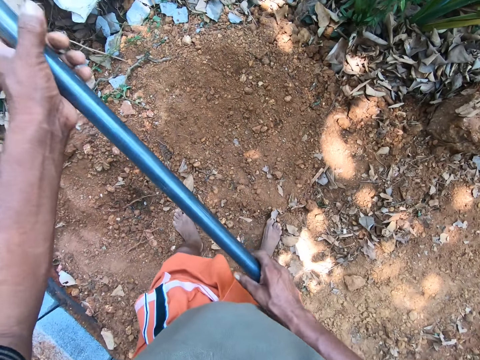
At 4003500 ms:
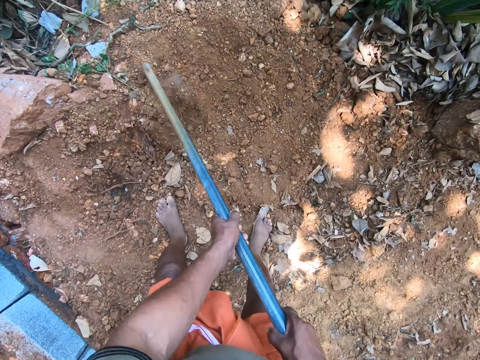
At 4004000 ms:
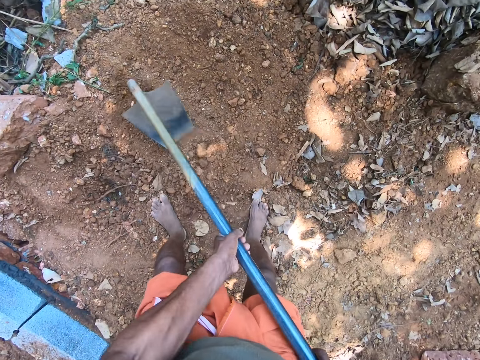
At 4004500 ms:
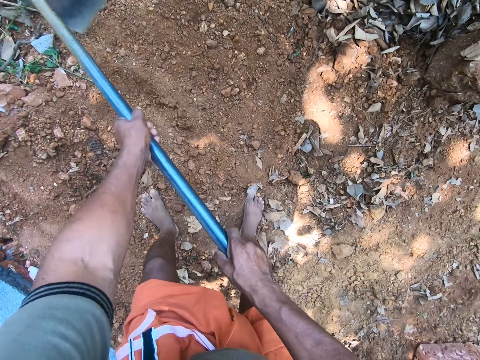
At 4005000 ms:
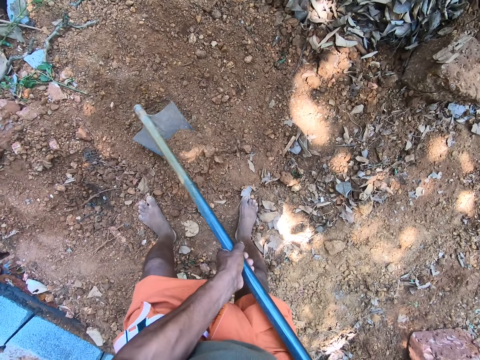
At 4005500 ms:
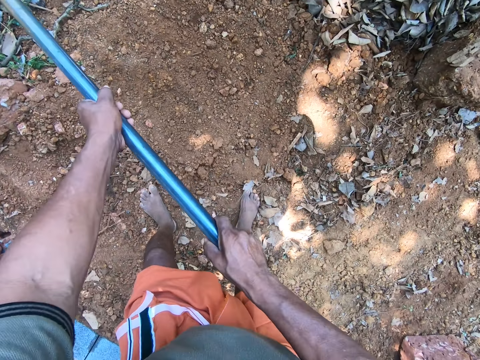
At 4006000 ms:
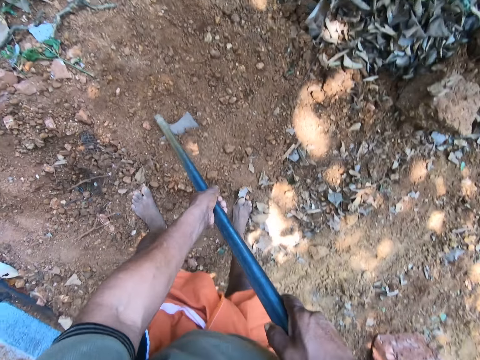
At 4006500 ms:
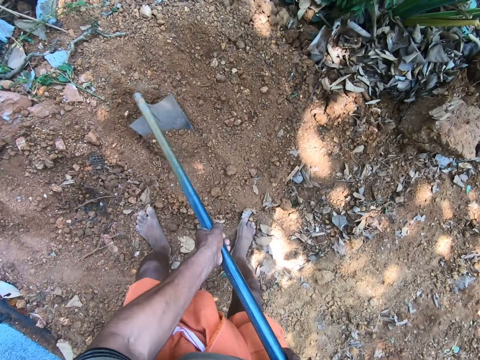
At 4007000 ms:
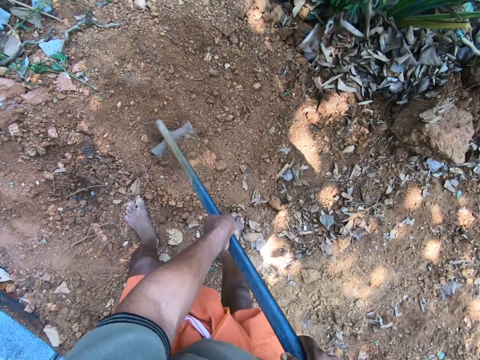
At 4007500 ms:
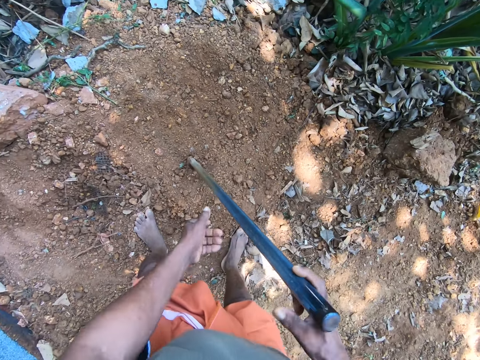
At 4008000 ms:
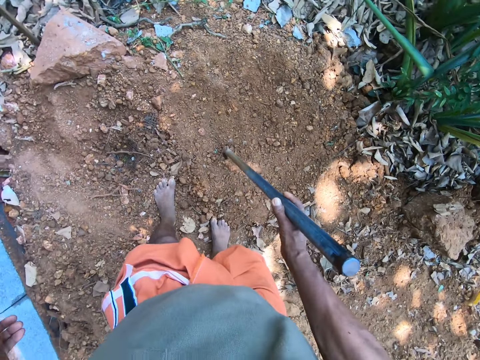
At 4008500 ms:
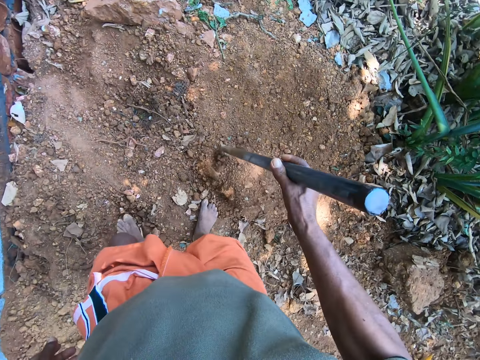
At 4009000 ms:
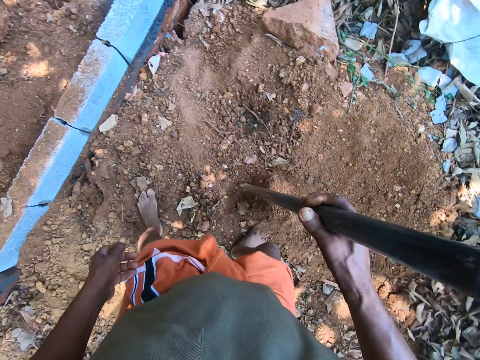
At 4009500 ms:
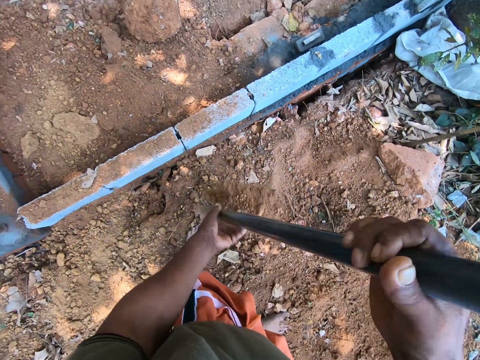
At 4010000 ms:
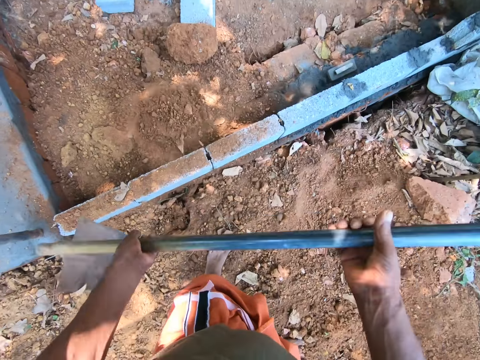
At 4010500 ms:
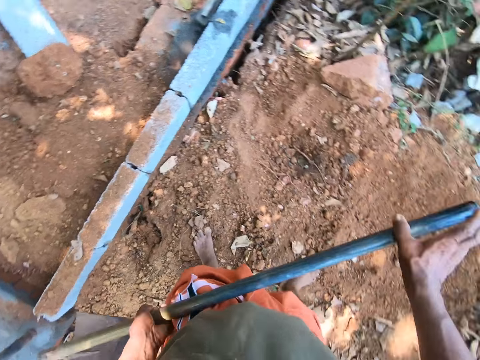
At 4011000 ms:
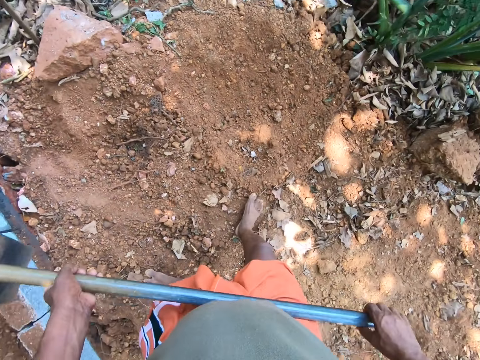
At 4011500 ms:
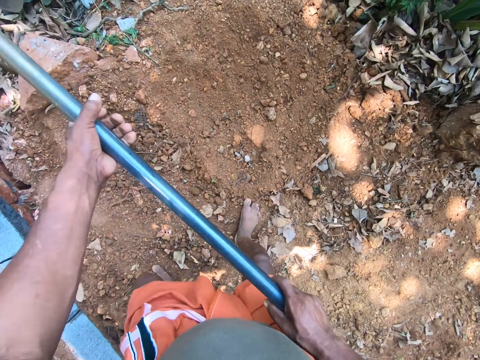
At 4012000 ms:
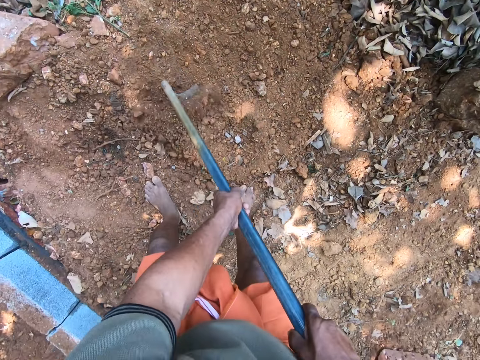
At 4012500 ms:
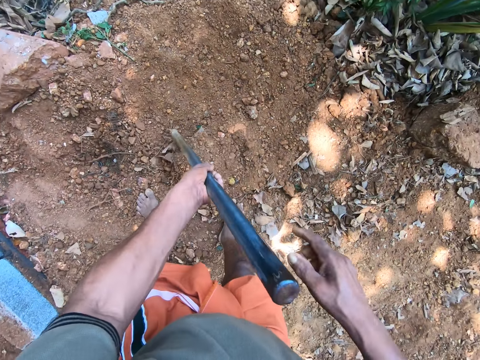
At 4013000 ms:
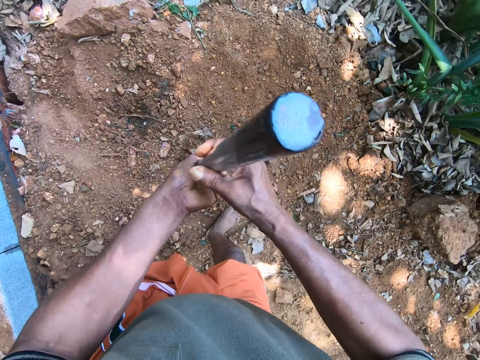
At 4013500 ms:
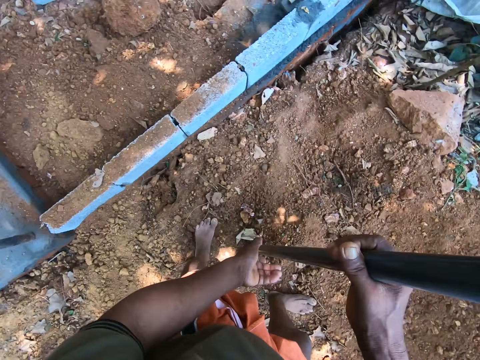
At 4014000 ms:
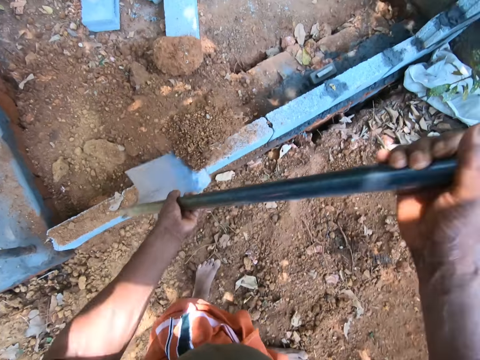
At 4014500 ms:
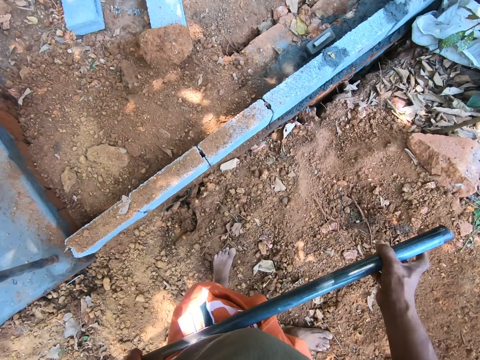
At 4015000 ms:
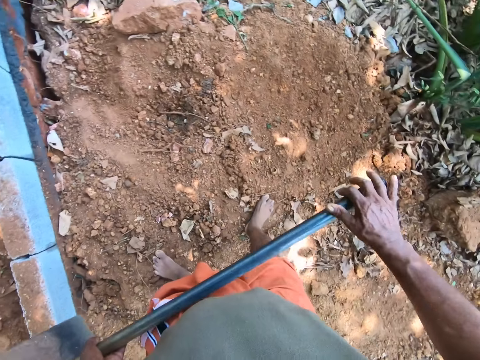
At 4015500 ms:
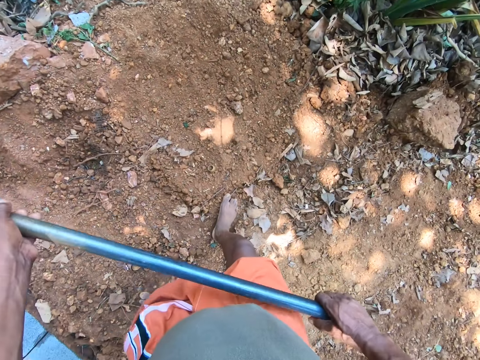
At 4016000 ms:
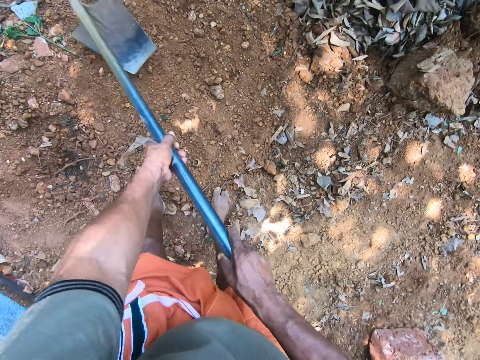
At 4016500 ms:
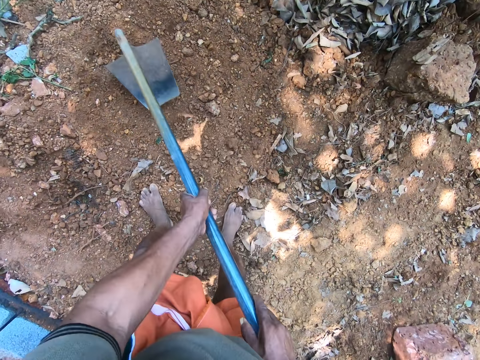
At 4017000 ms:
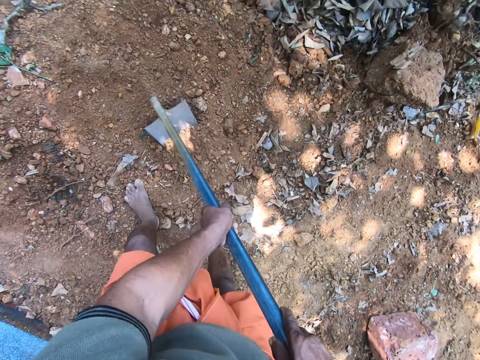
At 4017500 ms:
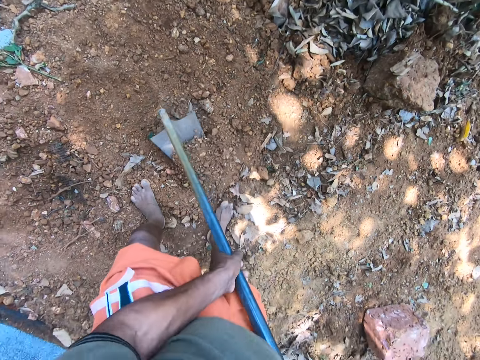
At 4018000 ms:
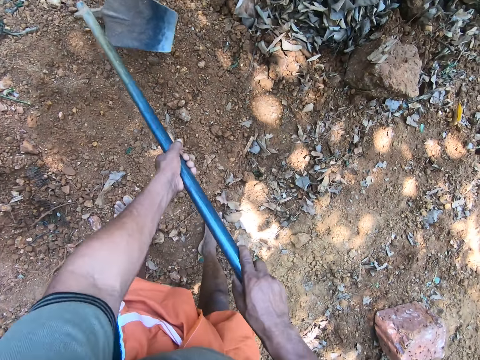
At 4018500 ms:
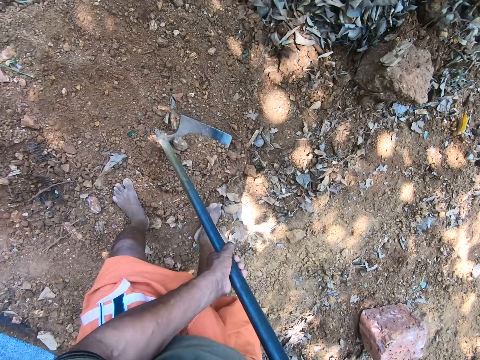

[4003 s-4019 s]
The camera wearer packs sand from the ground with the hoe in both hands. They pour the sand on the ground with the hoe in both hands. They pack sand from the ground with the hoe in both hands. They pour the sand on the ground with the hoe in both hands. They pack sand from the ground with the hoe in both hands.

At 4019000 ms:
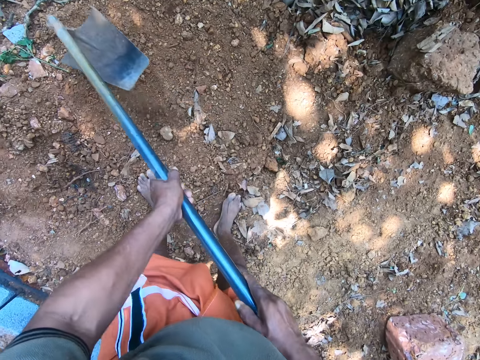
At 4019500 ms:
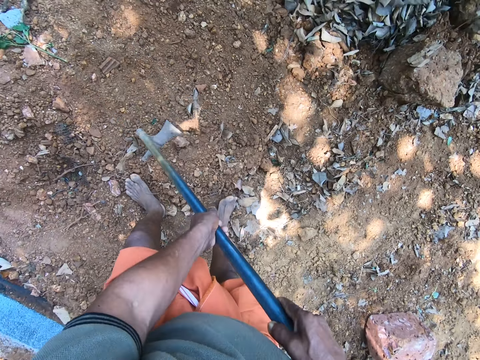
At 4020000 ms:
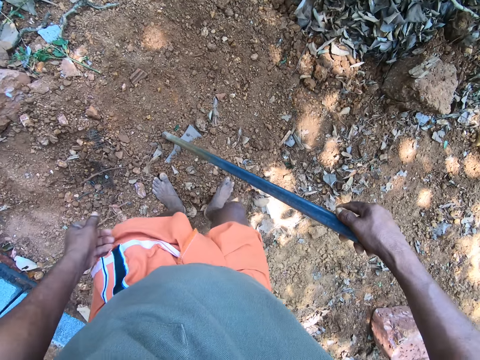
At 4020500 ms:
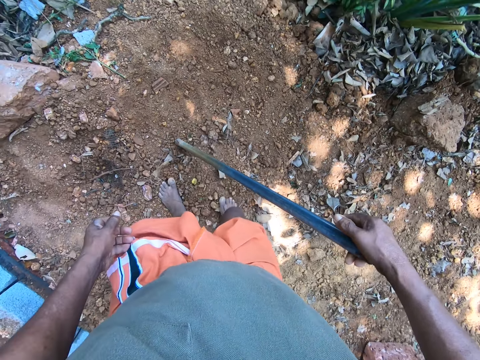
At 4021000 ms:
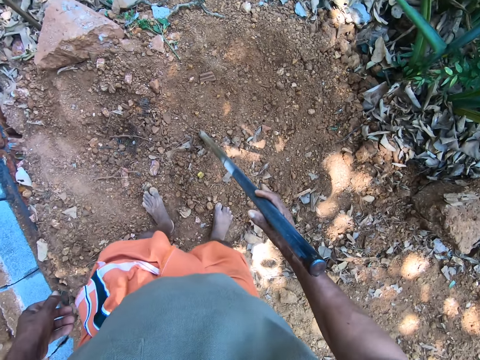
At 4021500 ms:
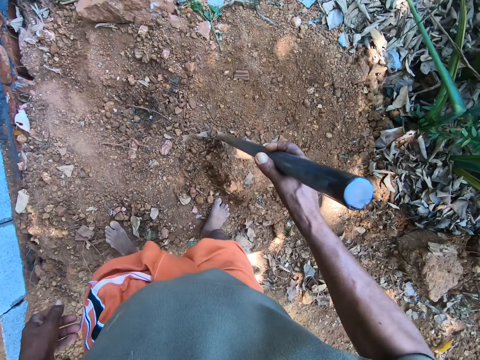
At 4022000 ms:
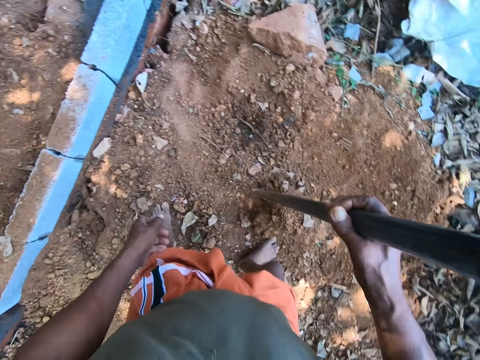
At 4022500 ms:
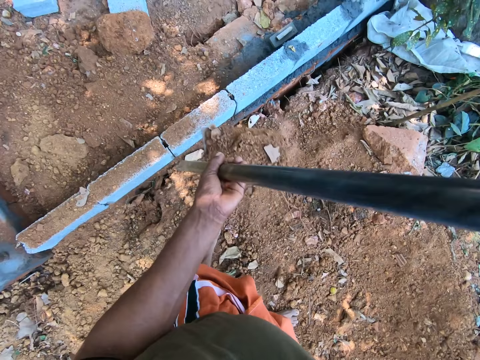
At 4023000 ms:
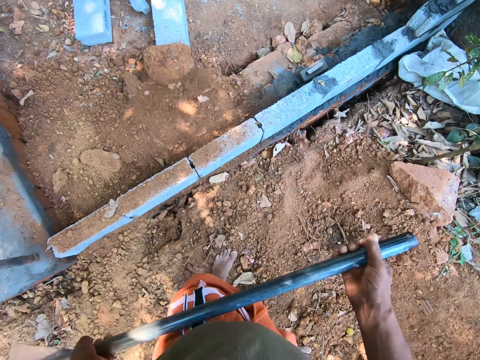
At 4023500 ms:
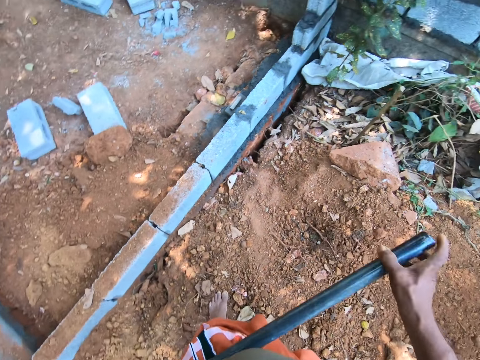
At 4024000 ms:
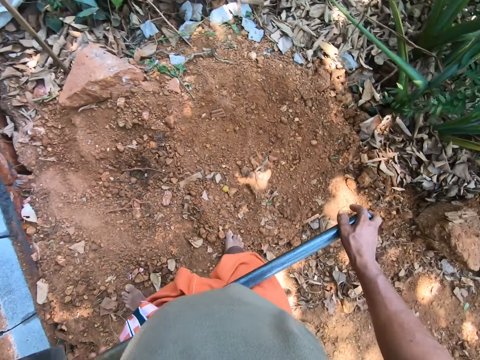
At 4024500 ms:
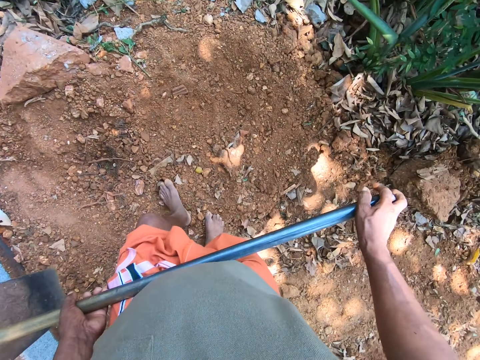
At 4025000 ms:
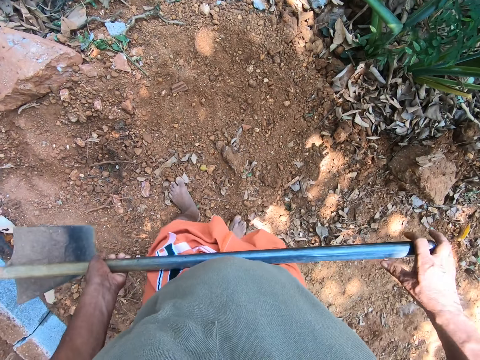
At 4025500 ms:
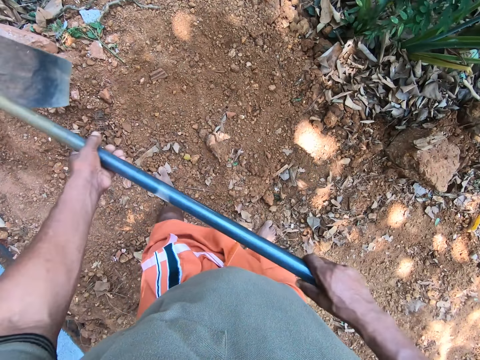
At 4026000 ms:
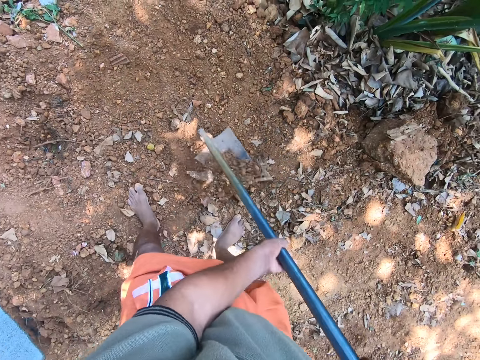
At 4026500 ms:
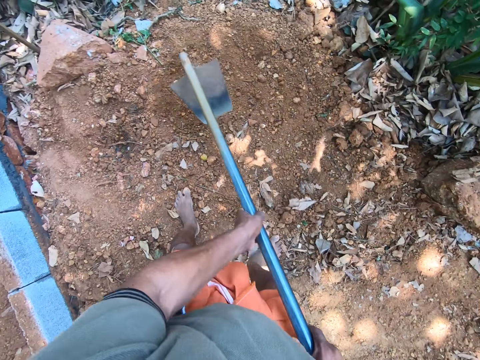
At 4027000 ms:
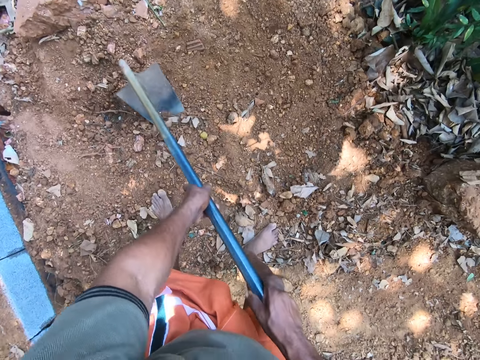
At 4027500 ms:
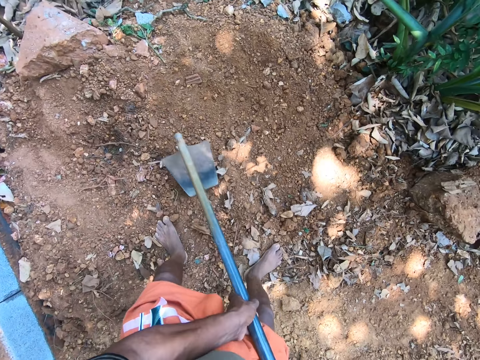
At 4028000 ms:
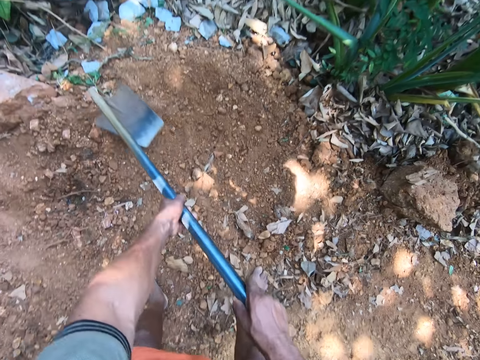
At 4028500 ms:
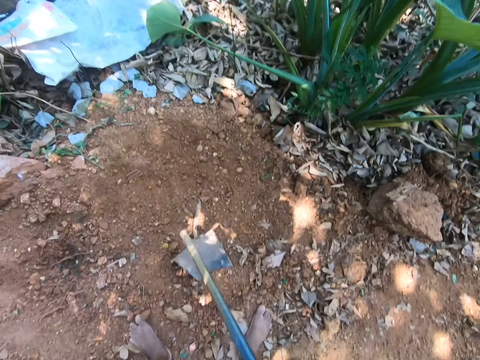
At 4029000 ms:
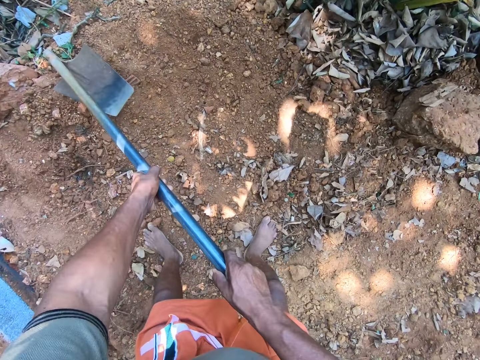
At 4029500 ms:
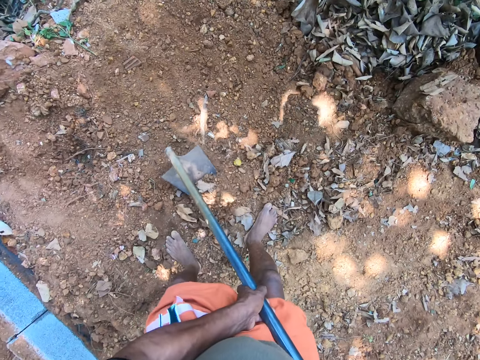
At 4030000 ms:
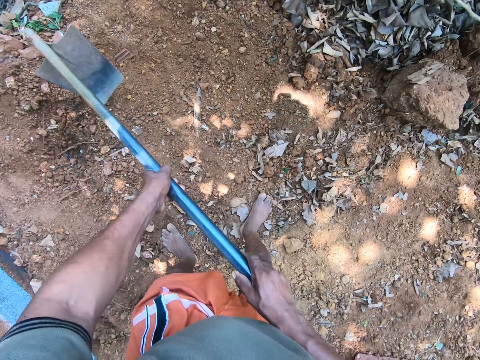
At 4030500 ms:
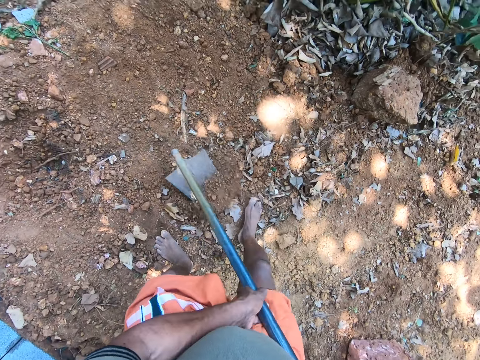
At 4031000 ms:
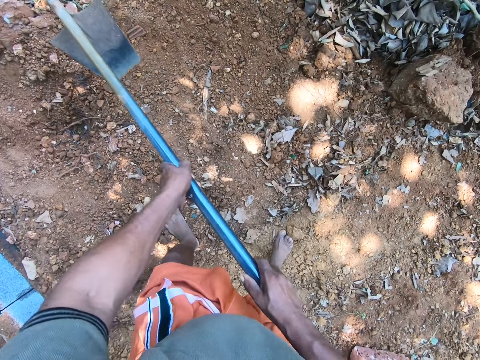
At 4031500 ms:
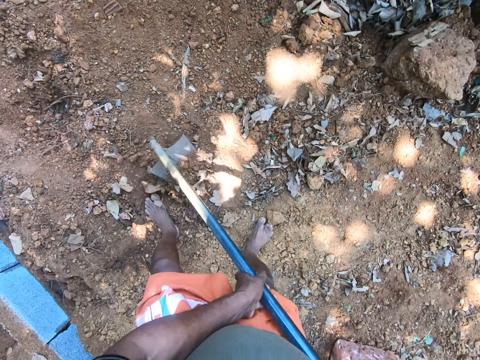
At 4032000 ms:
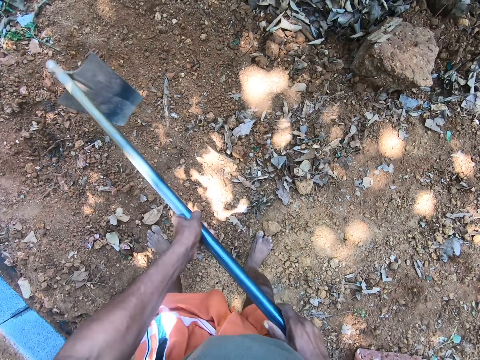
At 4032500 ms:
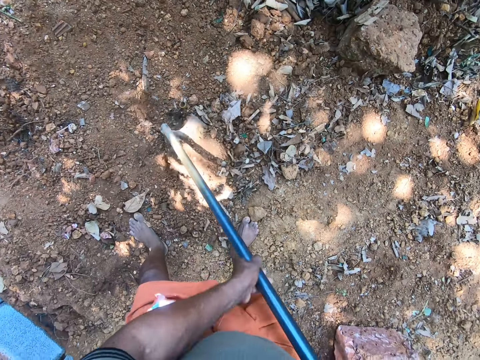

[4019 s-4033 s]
The camera wearer collects sand with a hoe. They pour the sand on the ground with the hoe in both hands. They hoe the ground with the hoe in both hands.
